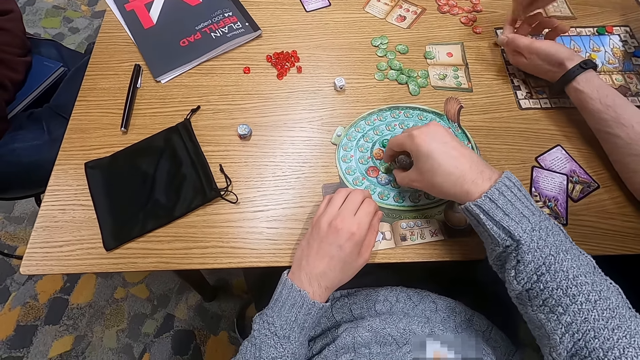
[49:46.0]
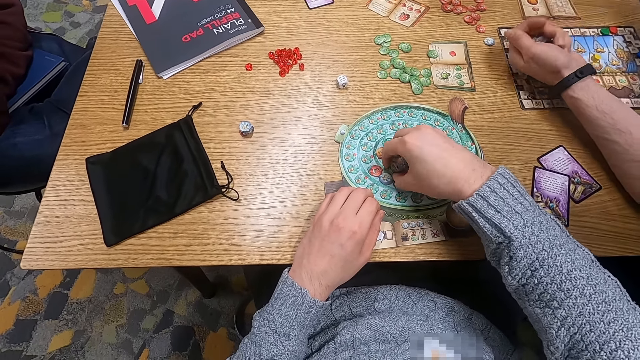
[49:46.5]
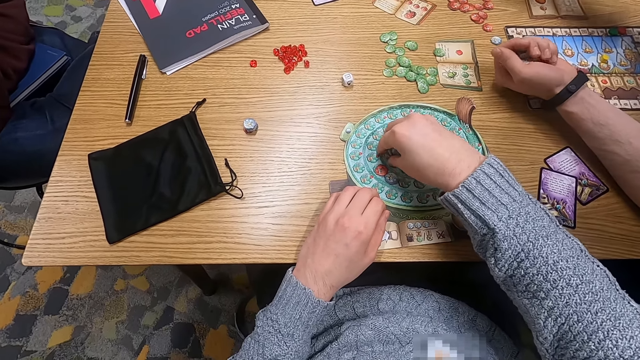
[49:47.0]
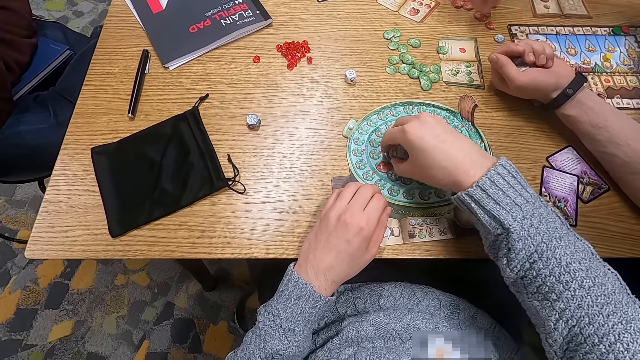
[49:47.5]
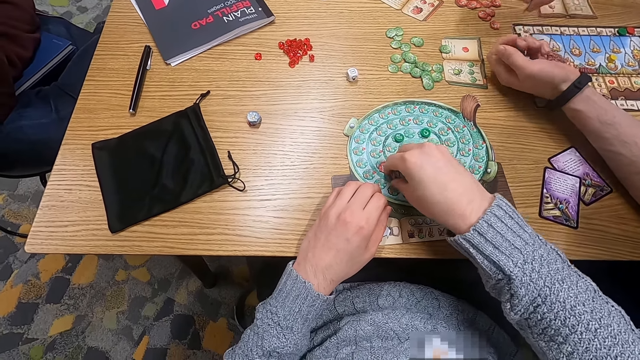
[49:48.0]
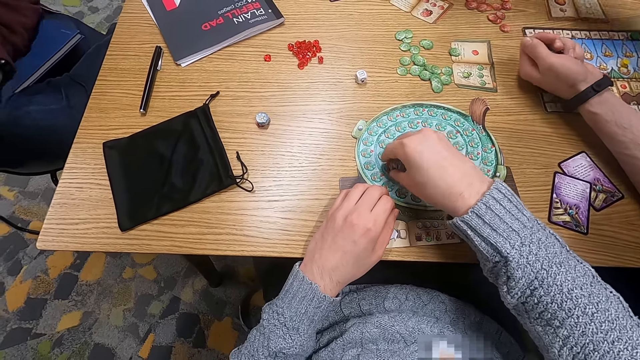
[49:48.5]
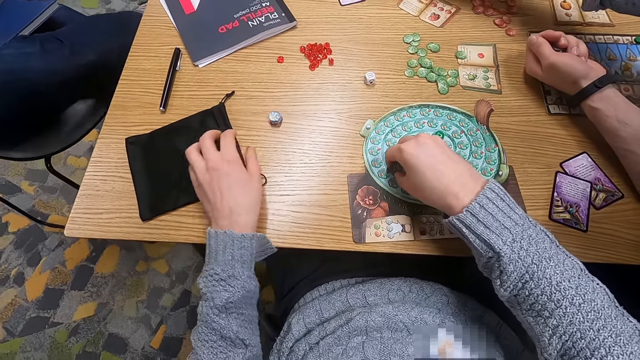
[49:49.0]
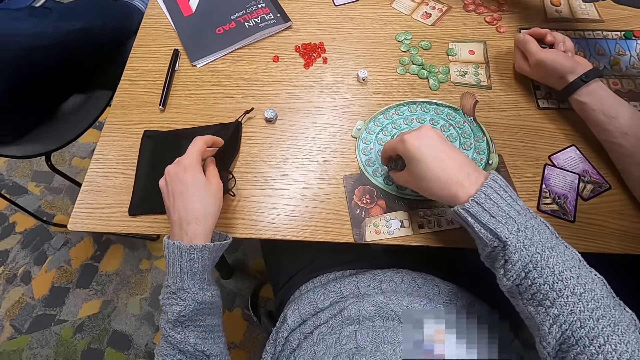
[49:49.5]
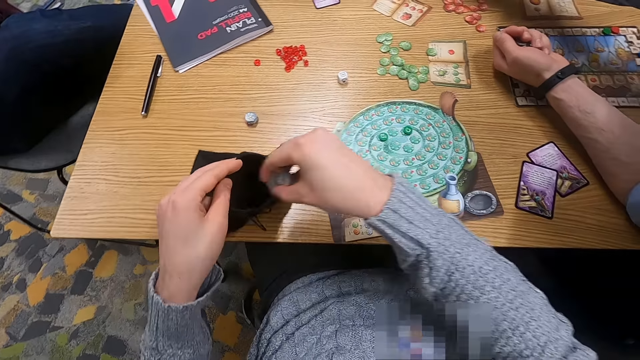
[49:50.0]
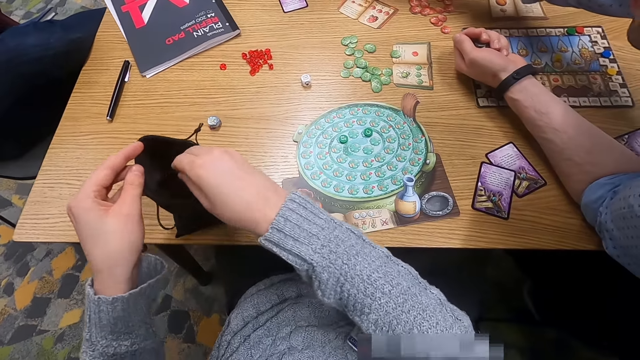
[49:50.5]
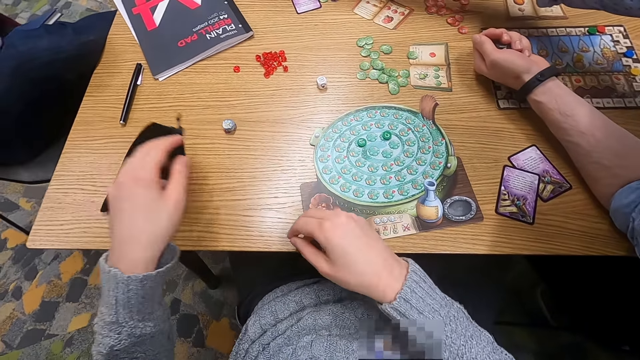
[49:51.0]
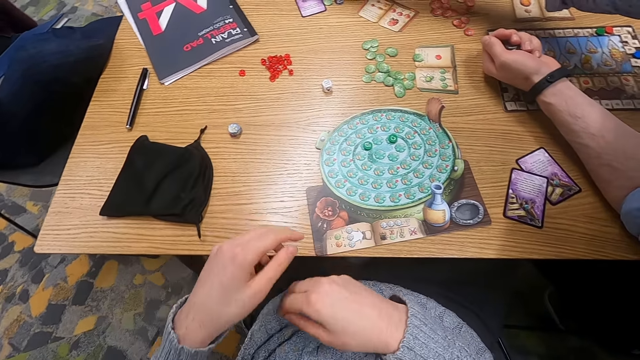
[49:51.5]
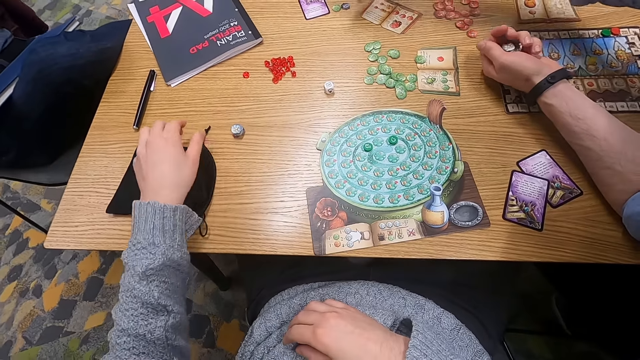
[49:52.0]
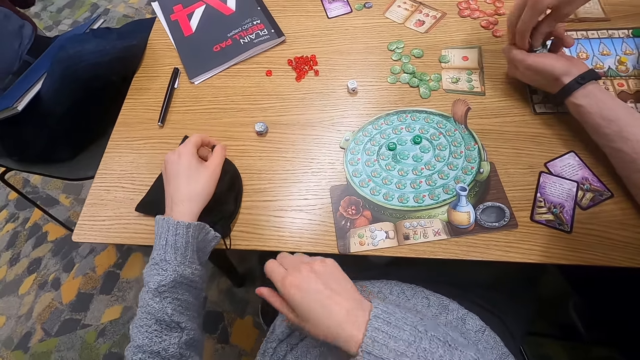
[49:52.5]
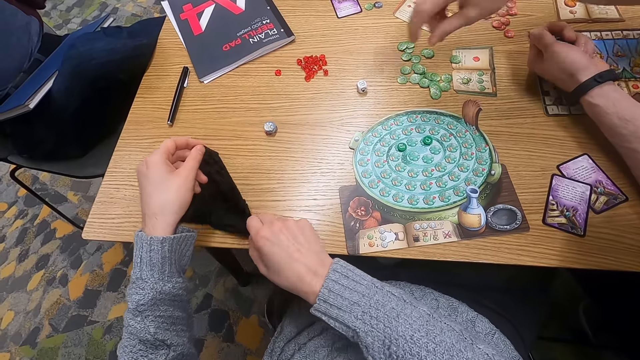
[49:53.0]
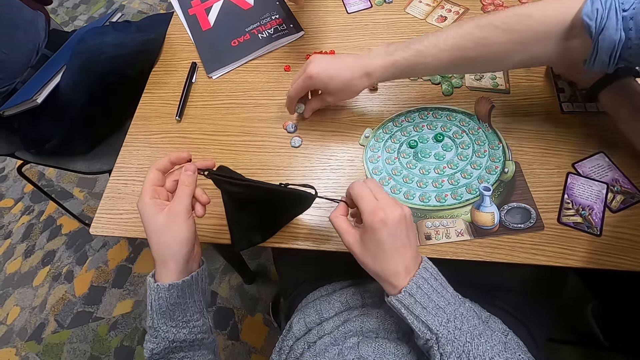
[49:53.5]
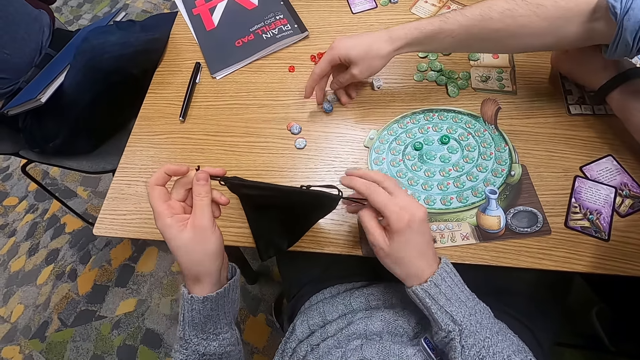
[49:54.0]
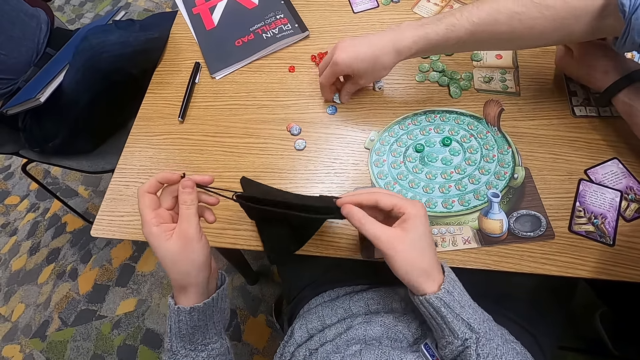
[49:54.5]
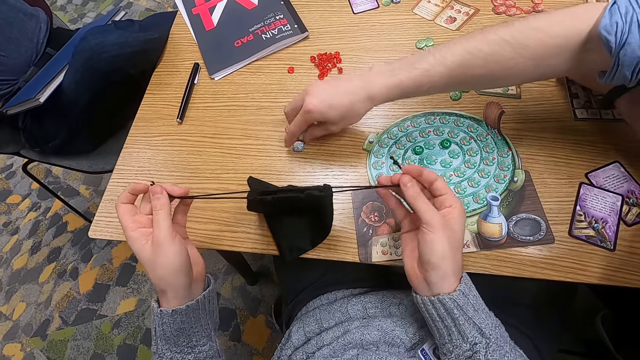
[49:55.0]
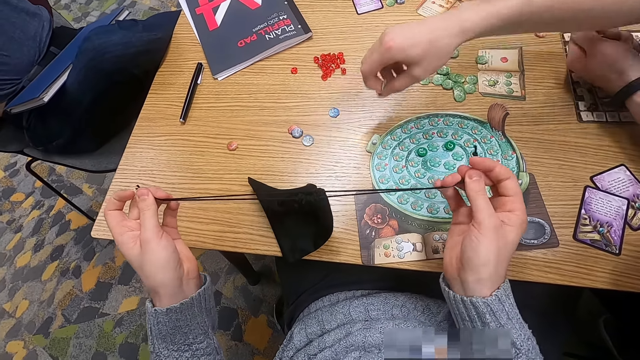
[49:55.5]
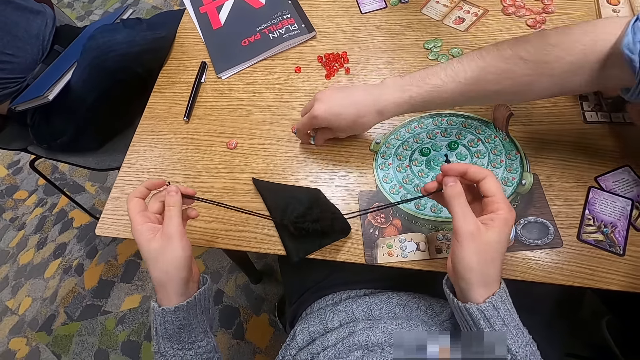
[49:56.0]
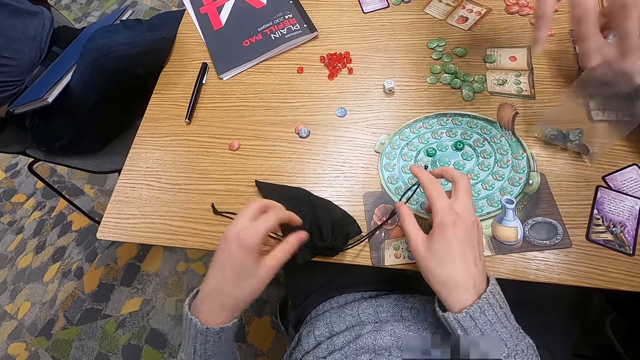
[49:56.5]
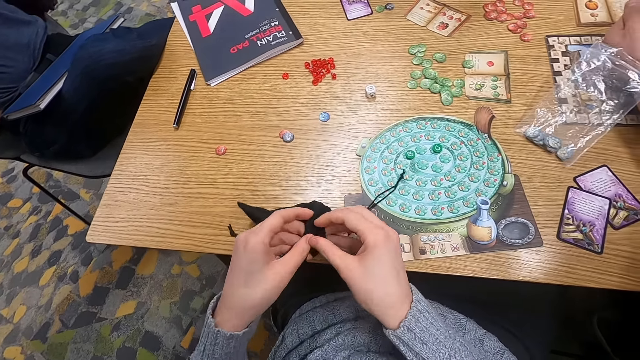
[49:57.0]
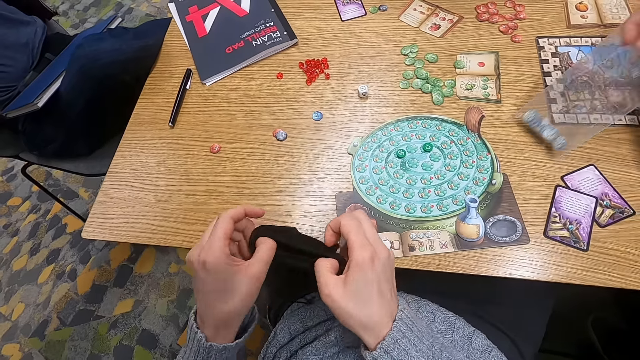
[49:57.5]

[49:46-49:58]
A person picks up dice. The camera wearer holds a bag, puts something in the bag, drops the bag and picks up the bag. The person picks up dice. The camera wearer ties the bag. The person collects something.

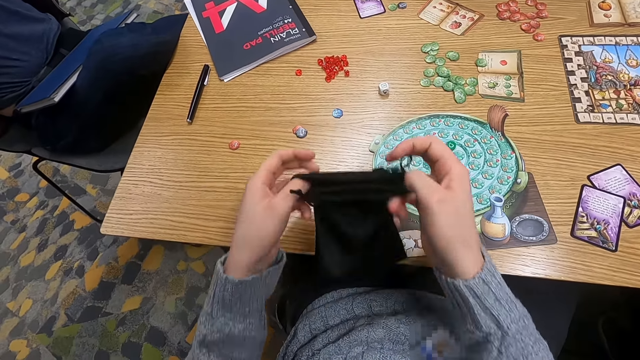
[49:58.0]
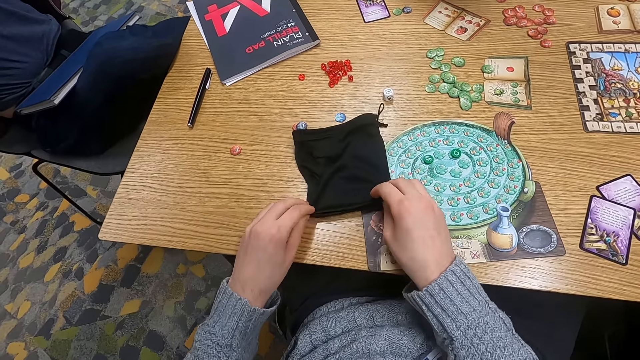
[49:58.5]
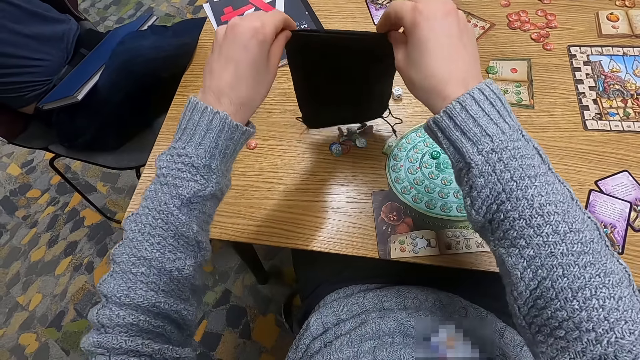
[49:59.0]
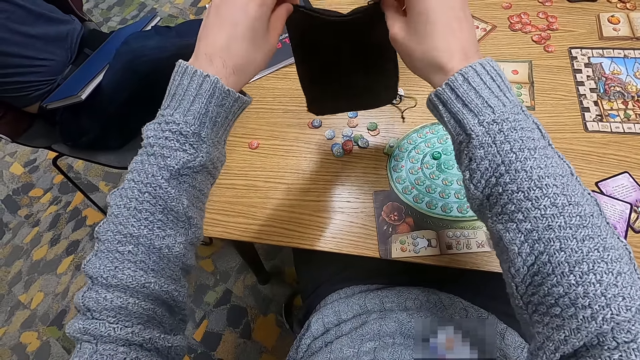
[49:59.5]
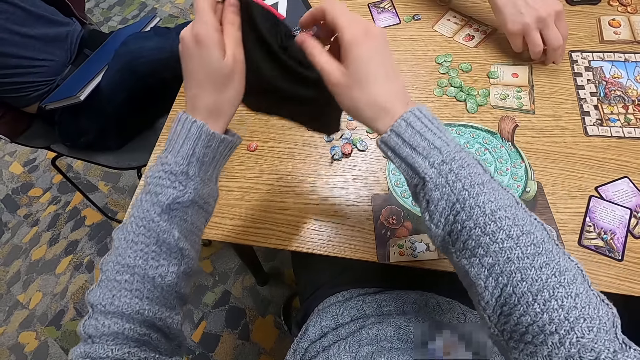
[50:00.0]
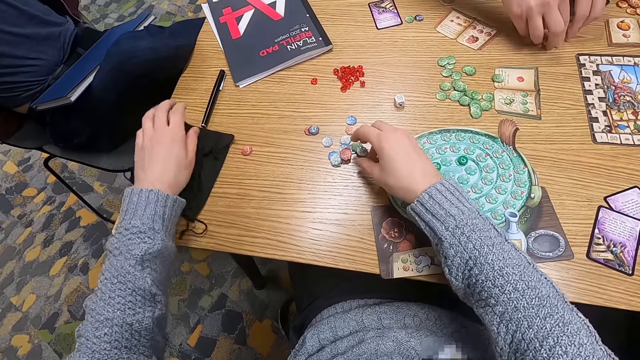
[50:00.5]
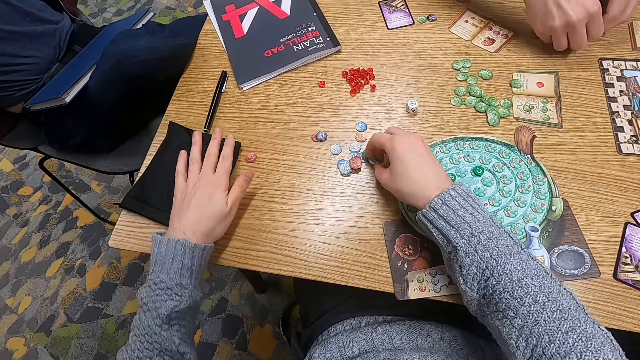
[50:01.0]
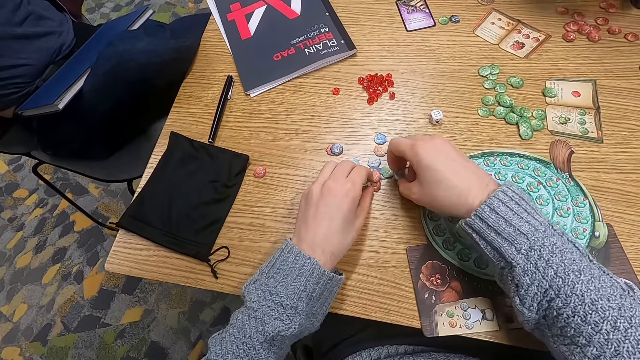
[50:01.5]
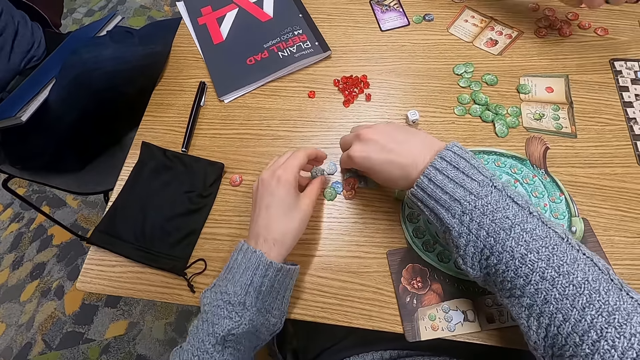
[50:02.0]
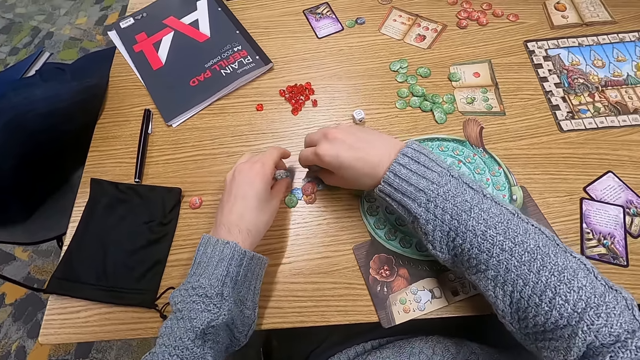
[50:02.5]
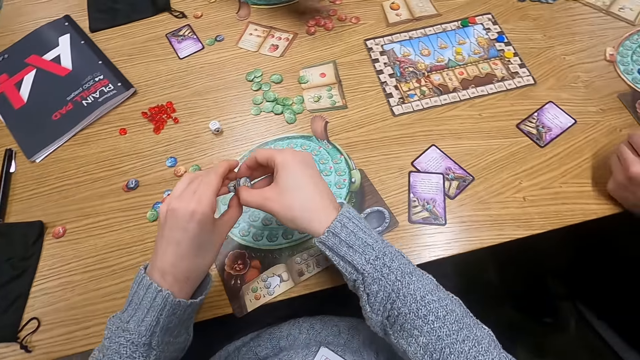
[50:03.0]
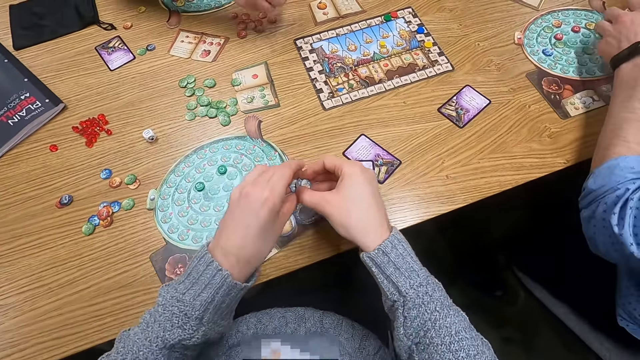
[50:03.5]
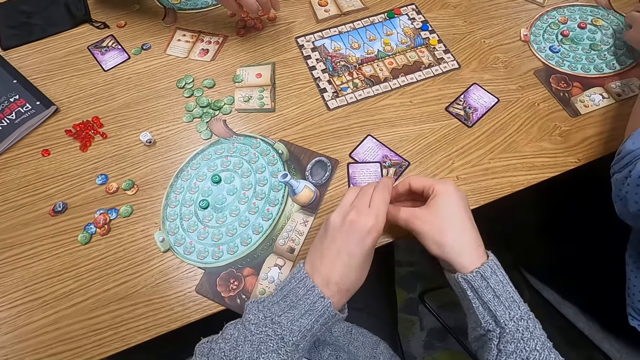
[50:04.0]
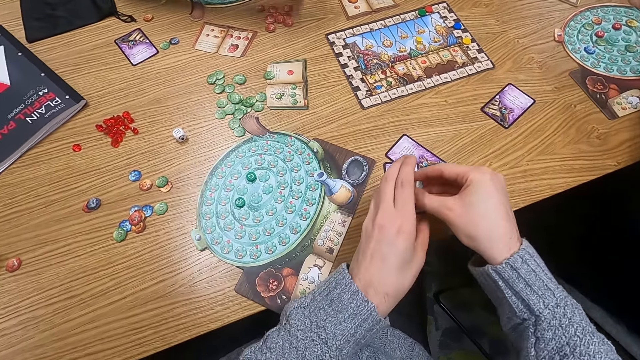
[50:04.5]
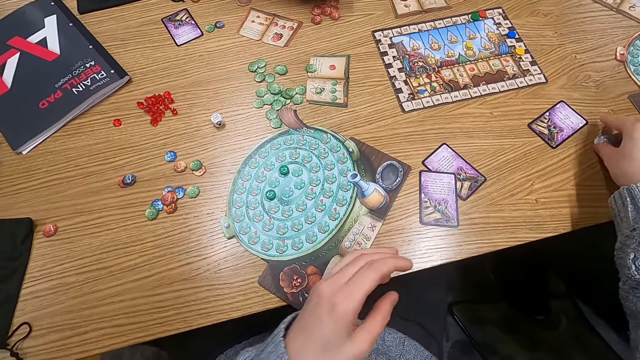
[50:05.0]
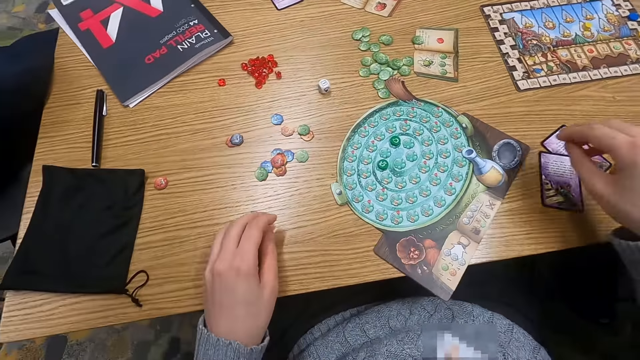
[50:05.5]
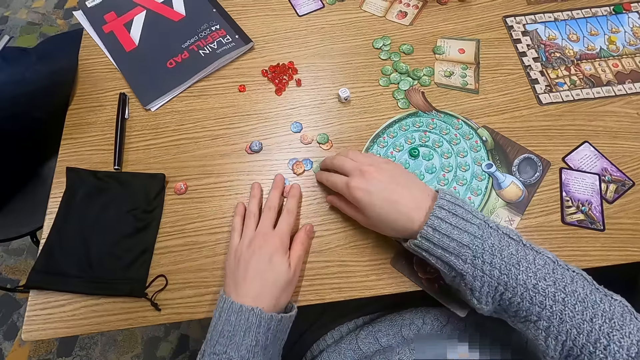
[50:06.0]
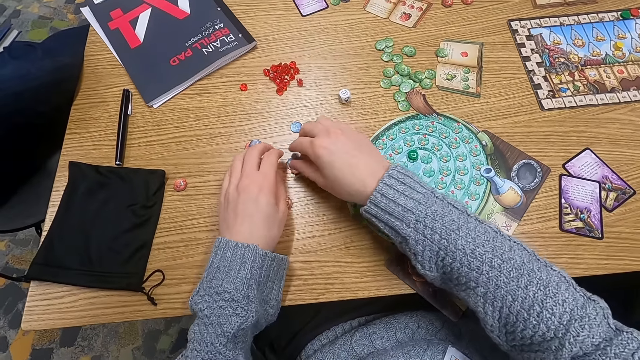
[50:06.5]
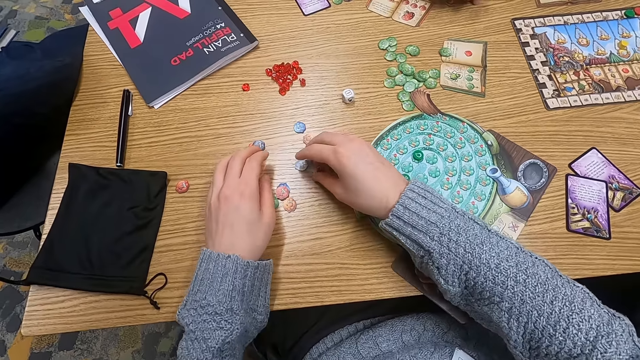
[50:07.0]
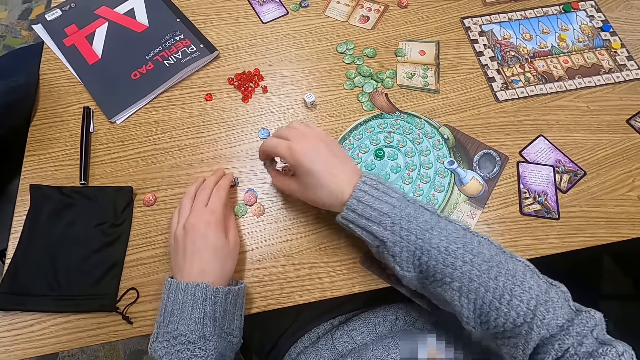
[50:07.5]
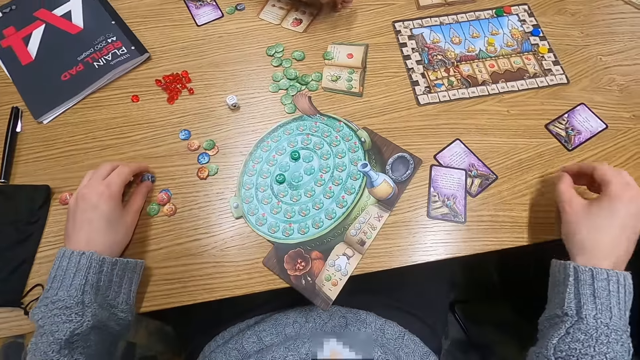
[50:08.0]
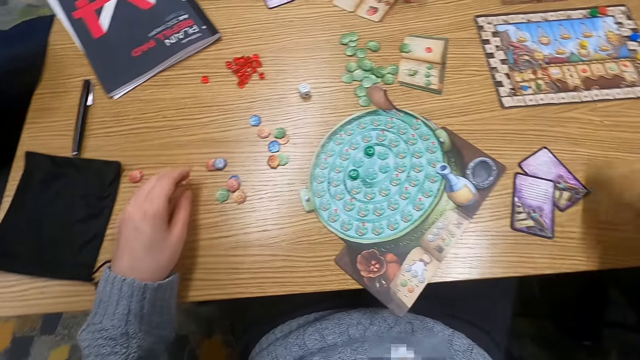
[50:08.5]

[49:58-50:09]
The camera wearer drops a bag, throws down dice from the bag, pours something and picks up something. A man collects something. The camera wearer places something on the table, picks up something and drops something on the table.
